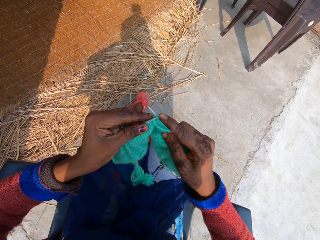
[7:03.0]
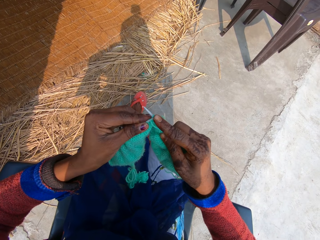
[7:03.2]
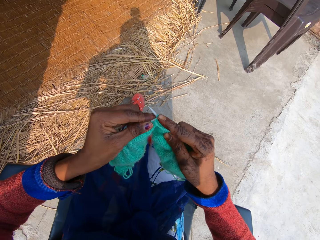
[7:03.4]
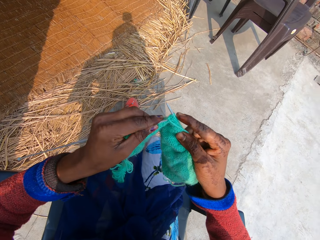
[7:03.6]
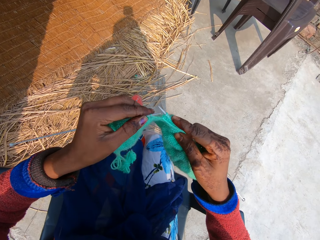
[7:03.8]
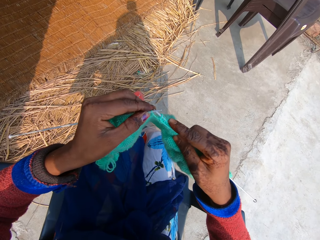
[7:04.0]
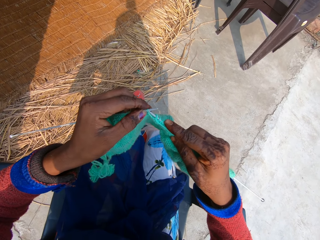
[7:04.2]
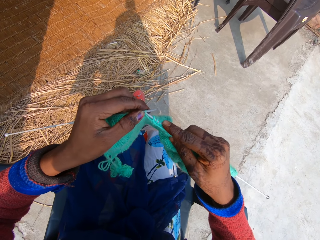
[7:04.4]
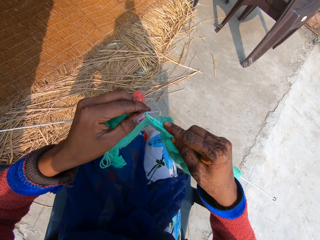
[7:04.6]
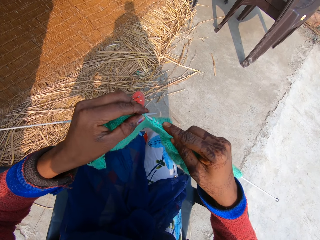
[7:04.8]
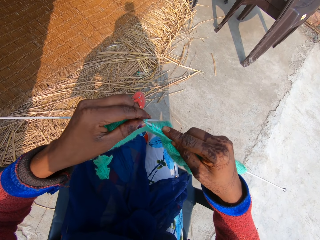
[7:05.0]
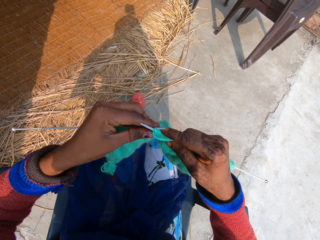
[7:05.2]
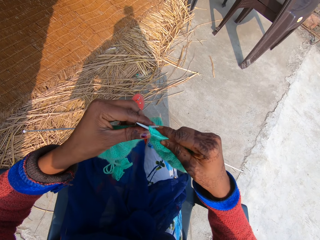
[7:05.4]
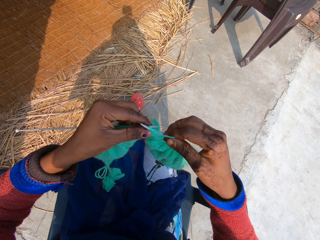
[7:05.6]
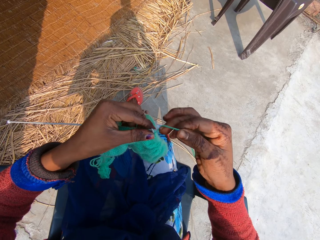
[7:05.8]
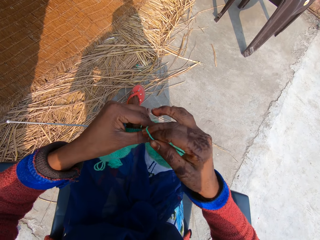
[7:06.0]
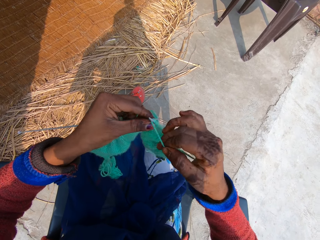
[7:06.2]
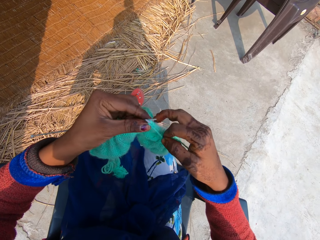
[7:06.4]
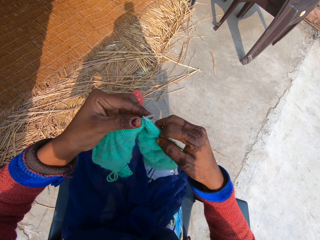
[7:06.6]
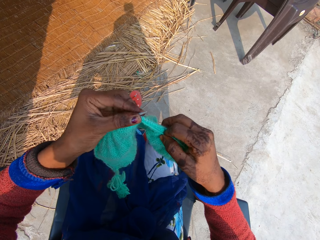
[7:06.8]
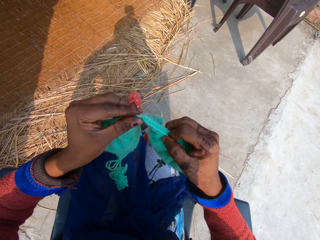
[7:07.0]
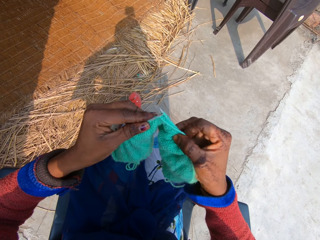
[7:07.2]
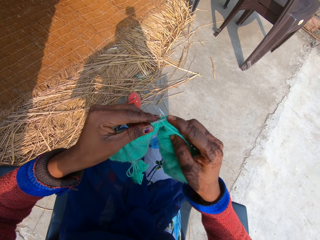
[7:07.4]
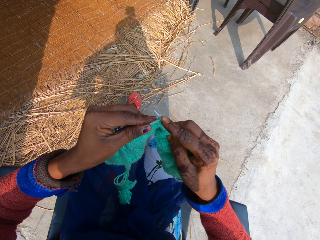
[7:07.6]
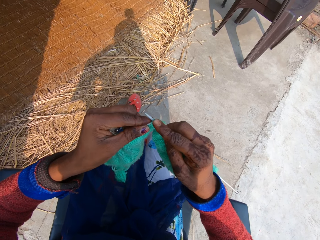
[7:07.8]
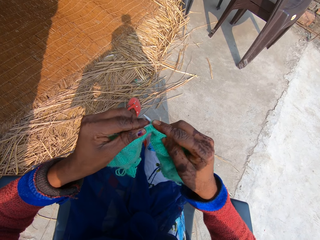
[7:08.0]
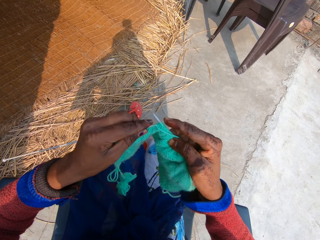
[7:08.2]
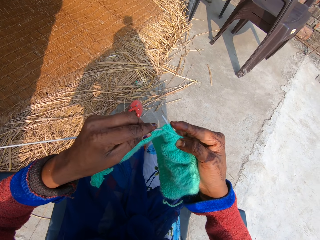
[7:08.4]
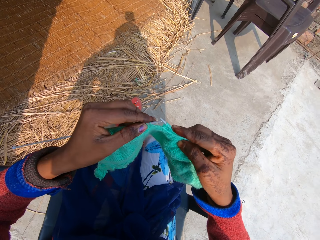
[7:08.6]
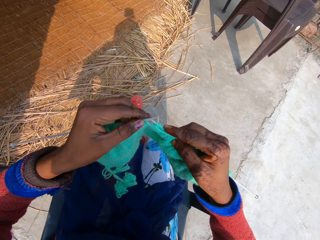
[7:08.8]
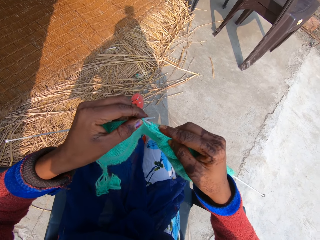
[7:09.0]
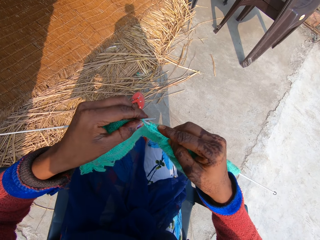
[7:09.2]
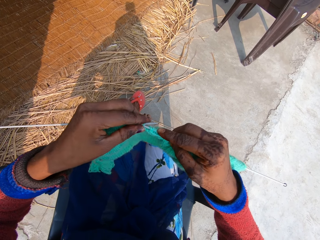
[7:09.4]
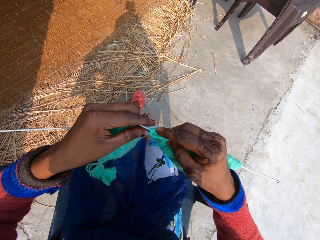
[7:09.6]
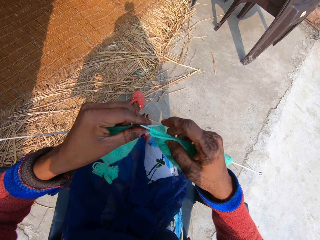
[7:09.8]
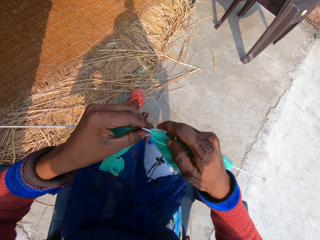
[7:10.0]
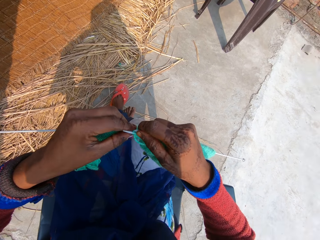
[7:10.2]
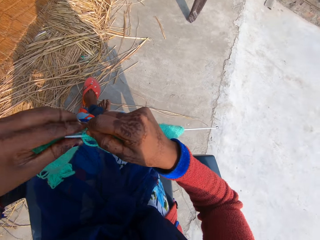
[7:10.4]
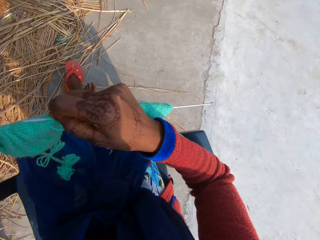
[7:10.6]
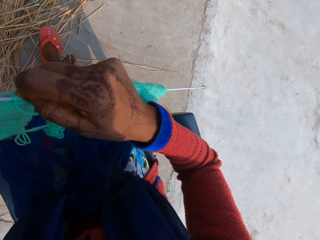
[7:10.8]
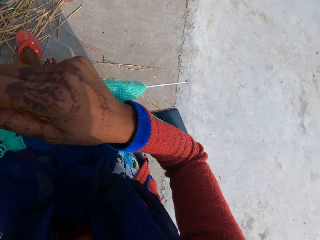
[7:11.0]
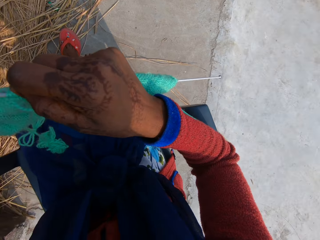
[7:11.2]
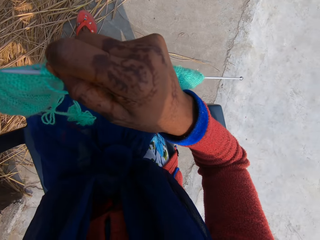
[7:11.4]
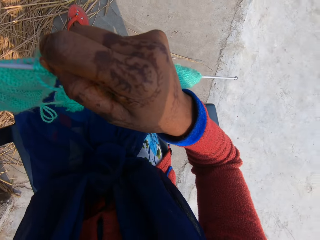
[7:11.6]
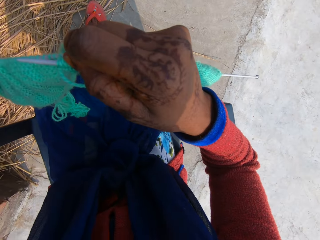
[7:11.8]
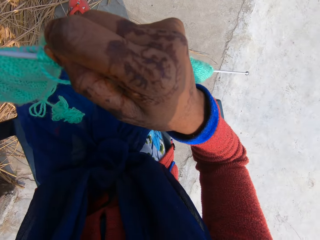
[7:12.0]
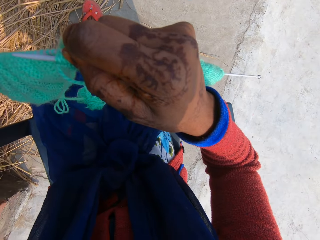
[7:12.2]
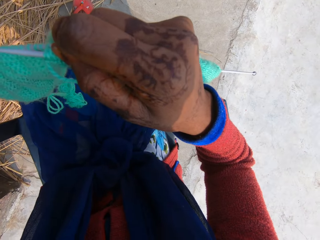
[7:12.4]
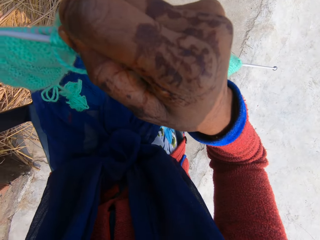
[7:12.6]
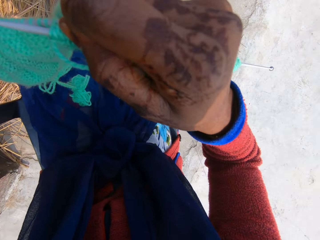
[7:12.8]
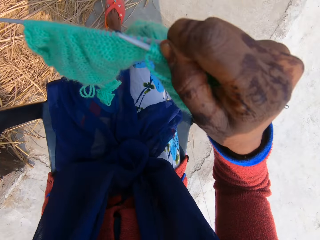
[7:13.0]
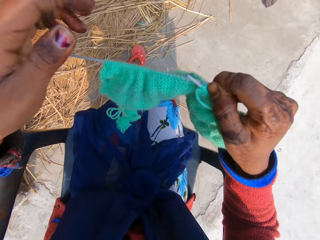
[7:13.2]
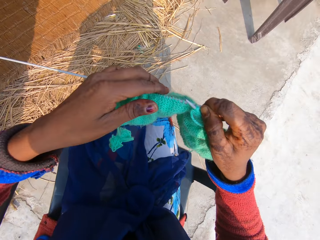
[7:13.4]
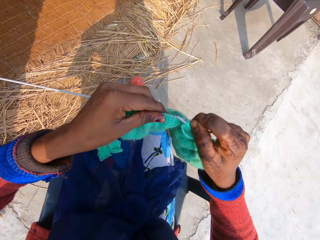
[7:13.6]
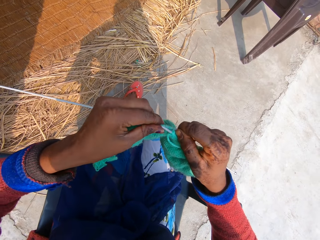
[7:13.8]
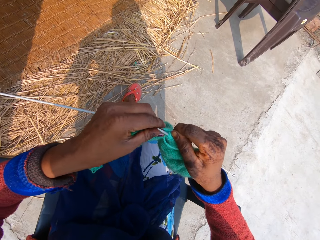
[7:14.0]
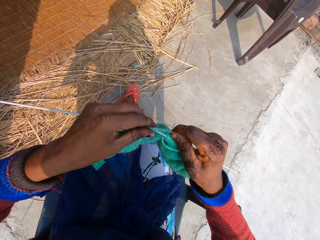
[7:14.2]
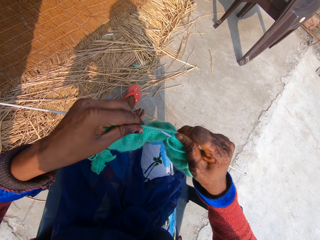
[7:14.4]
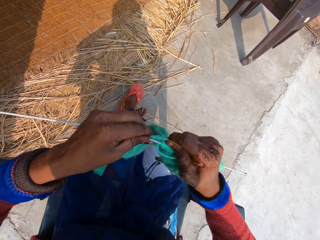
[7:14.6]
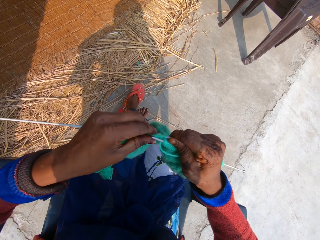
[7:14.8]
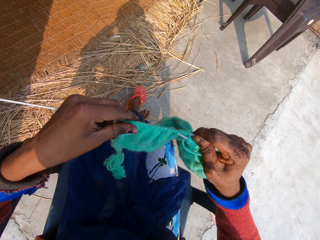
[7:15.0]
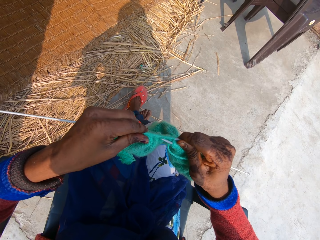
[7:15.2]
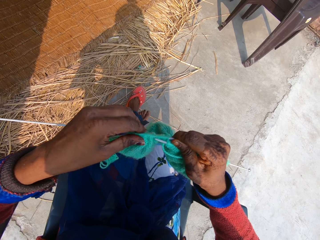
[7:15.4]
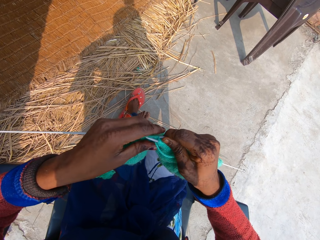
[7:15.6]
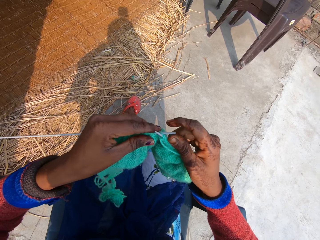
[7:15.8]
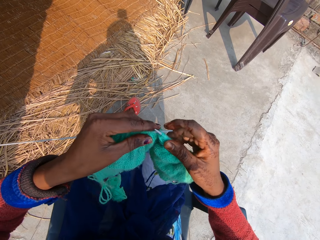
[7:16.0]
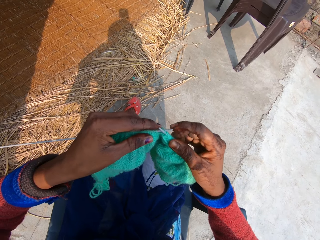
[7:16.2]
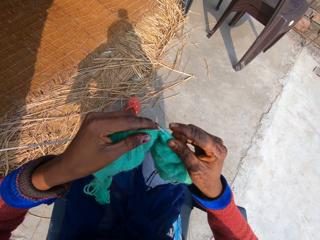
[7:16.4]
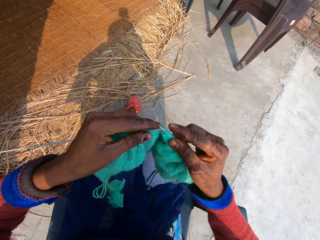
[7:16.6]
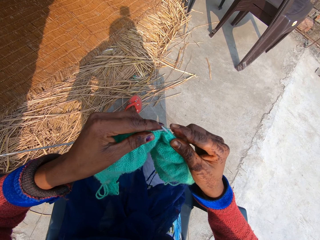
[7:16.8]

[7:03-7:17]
The camera wearer knits a fabric. She hooks a knitting thread with a single point knitting needle. She rolls the knitting thread on the single point knitting needle. She knits the fabric. She hooks the knitting thread with the single point knitting needle. She holds the two knitting needles with her right hand. She holds the fabric. She adjusts the camera on her head with her left hand. She adjusts the yarn on the left knitting needle with her left hand.

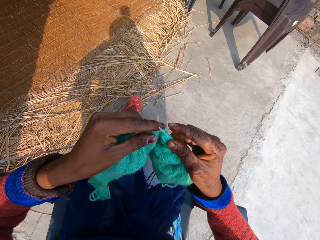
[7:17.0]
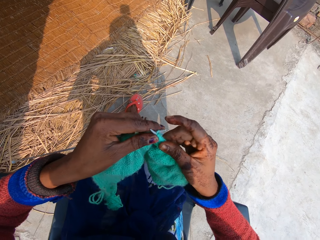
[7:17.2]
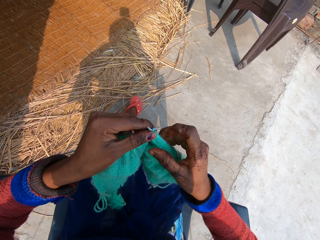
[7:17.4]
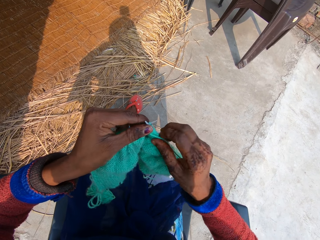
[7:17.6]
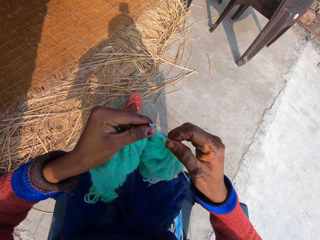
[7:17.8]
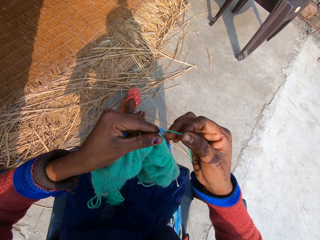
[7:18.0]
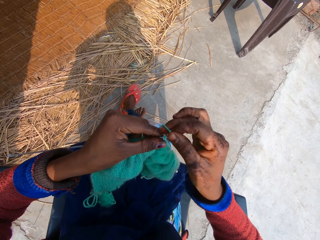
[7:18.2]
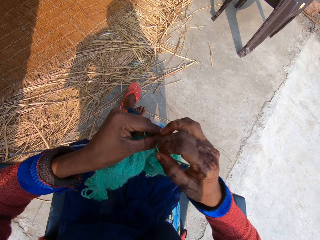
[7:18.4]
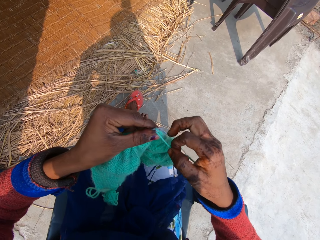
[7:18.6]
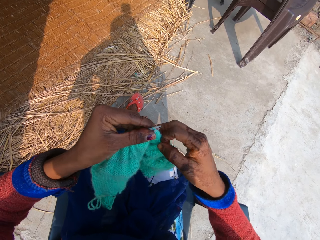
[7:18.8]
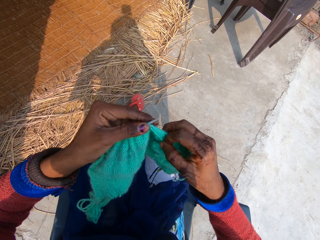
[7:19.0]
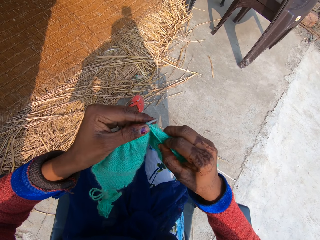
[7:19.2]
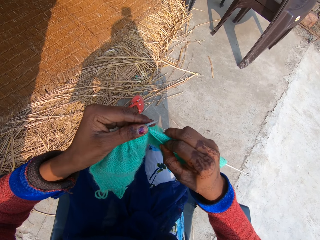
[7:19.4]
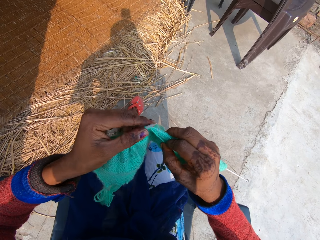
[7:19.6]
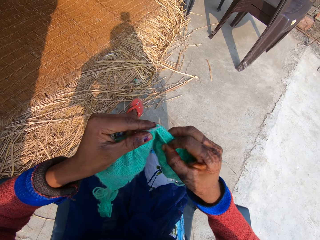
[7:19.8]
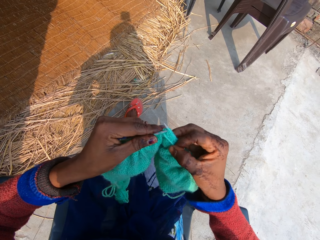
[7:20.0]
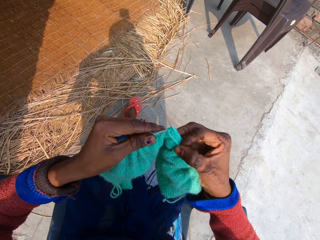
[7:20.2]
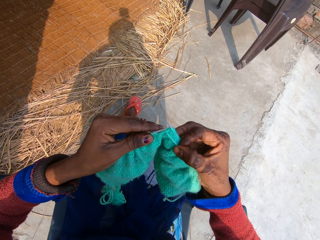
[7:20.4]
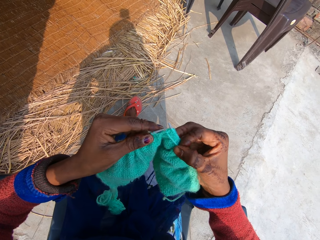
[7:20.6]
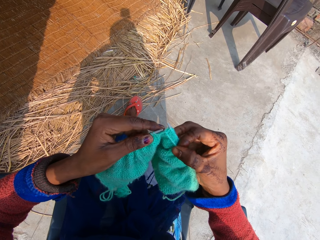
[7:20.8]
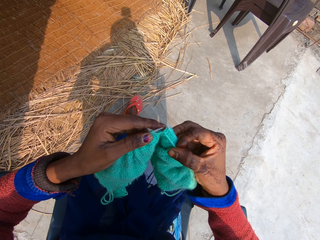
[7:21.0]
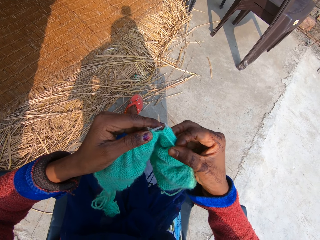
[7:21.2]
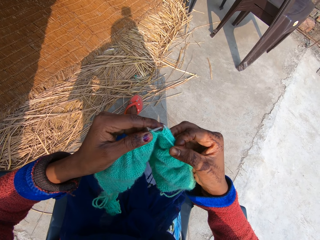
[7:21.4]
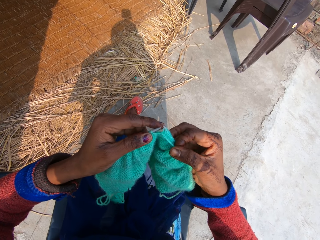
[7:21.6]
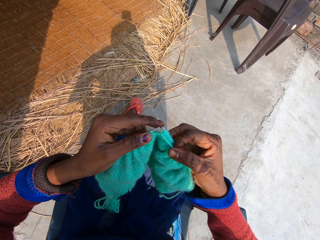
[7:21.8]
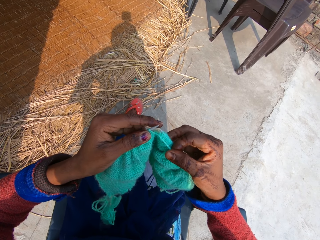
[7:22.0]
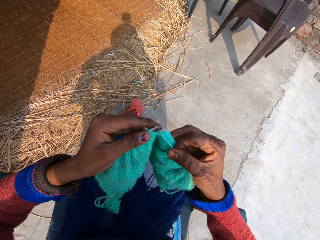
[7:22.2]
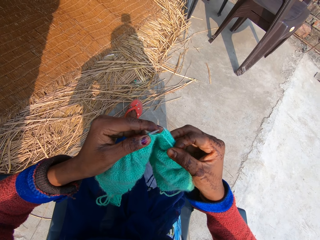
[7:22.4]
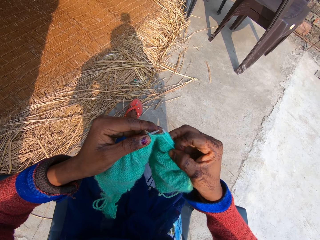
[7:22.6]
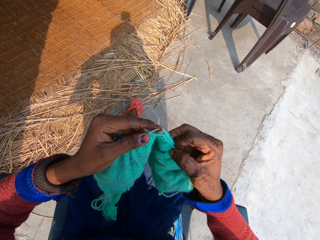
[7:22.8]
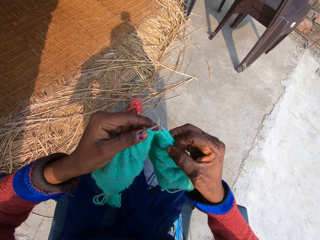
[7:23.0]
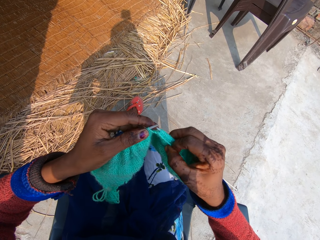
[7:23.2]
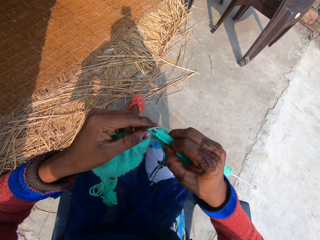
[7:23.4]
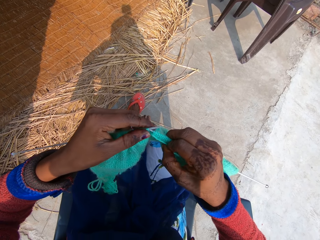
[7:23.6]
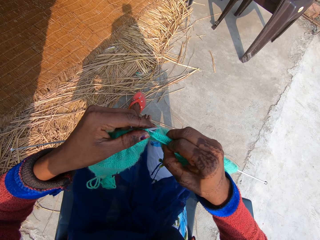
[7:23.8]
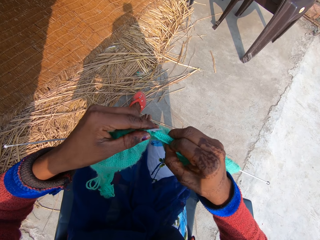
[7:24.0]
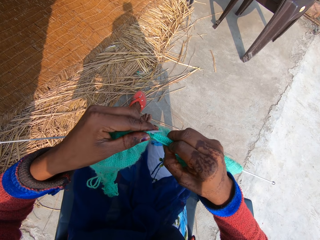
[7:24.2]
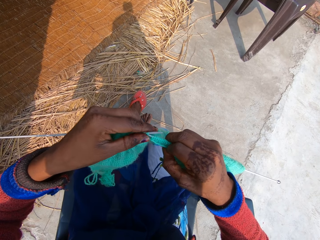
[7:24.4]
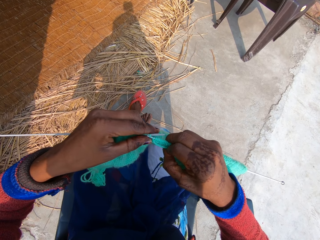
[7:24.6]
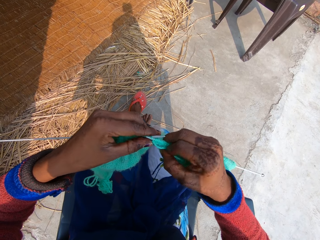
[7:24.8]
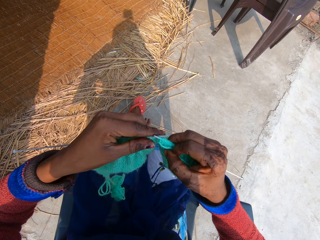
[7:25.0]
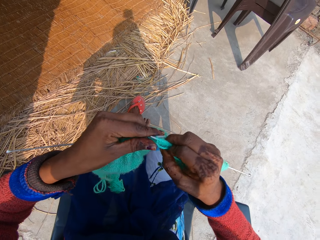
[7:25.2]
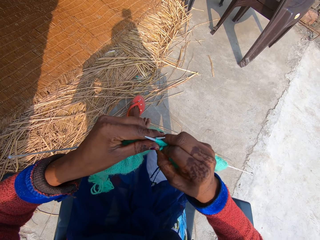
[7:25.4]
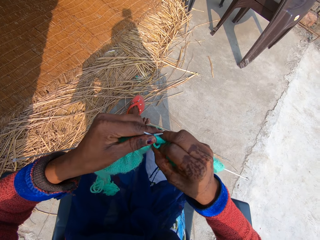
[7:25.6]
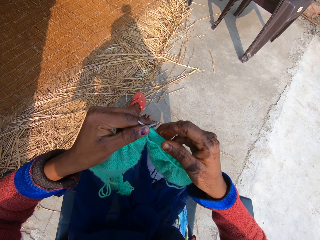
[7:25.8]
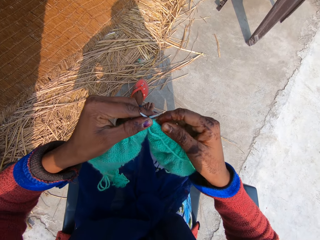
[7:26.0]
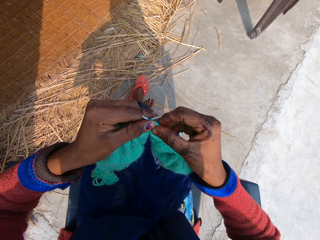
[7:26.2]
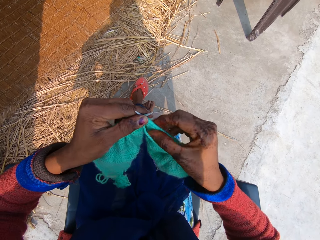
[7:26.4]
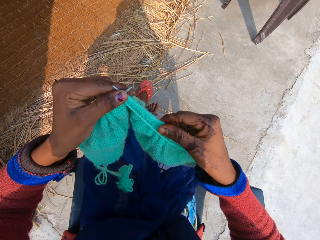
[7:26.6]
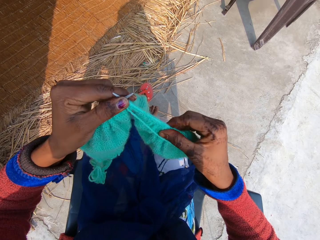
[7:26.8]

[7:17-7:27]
The camera wearer knits yarn thread into a yarn fabric with two knitting needles. She rolls a knitting thread on the single point knitting needle. She hooks the knitting thread with the single point knitting needle. She adjusts the yarn on the right knitting needle with her right hand.
